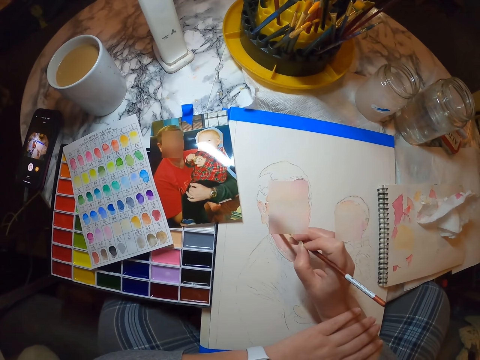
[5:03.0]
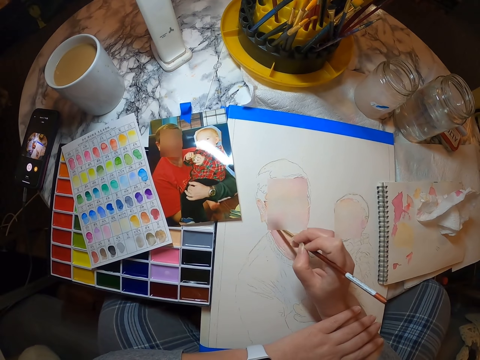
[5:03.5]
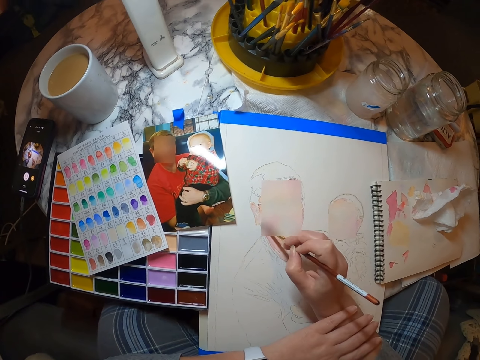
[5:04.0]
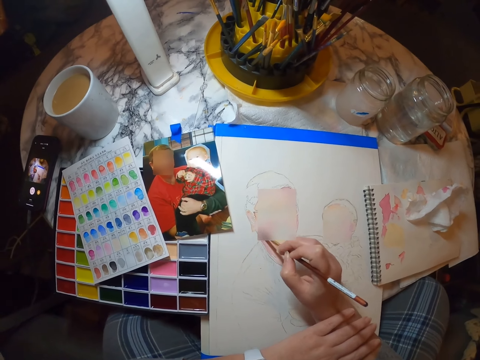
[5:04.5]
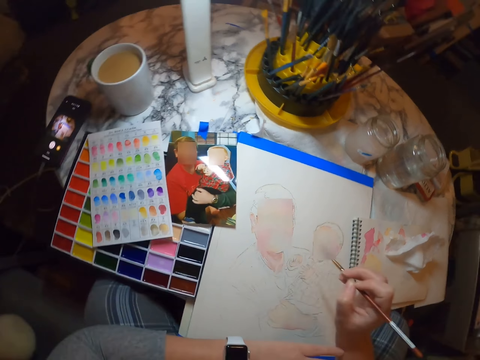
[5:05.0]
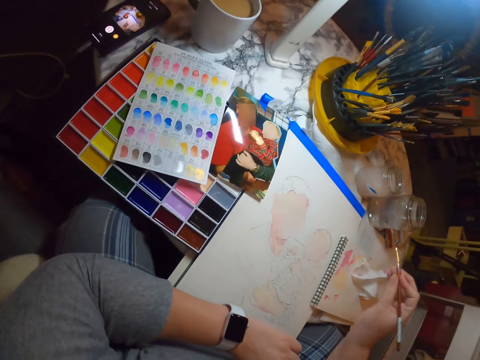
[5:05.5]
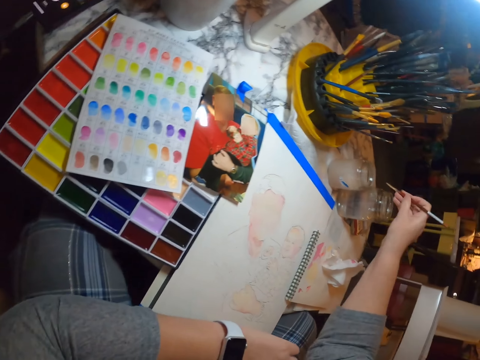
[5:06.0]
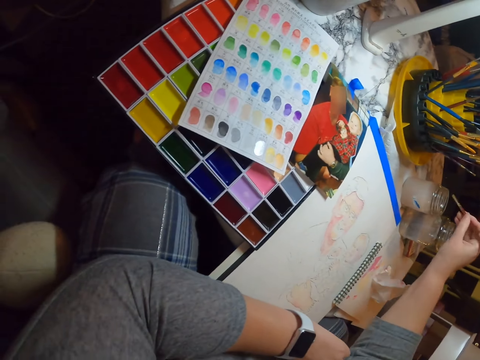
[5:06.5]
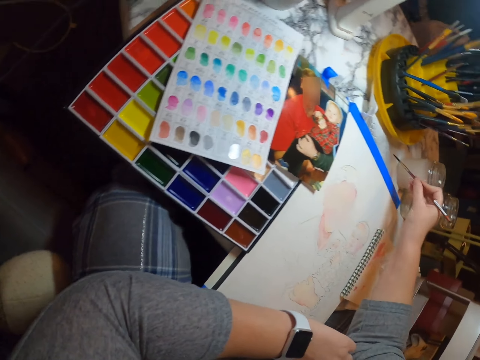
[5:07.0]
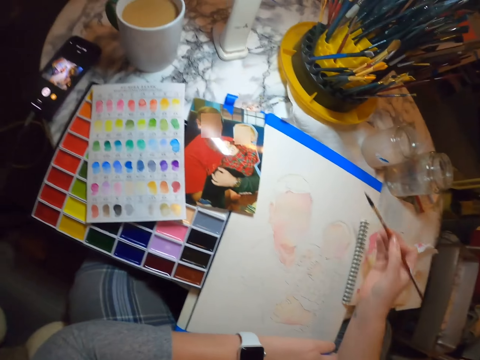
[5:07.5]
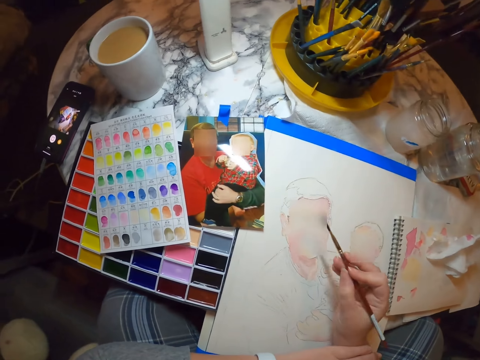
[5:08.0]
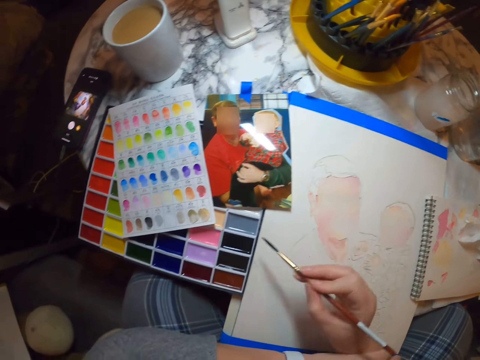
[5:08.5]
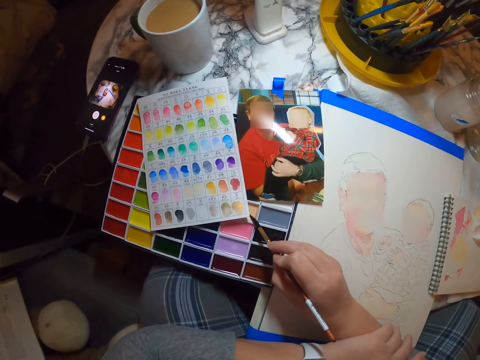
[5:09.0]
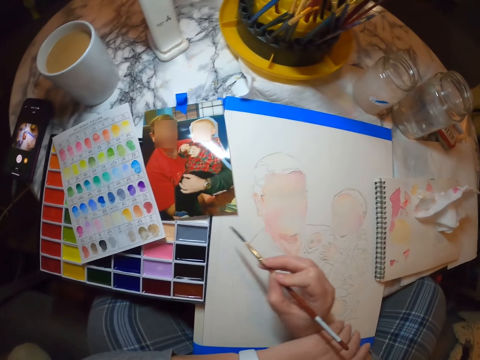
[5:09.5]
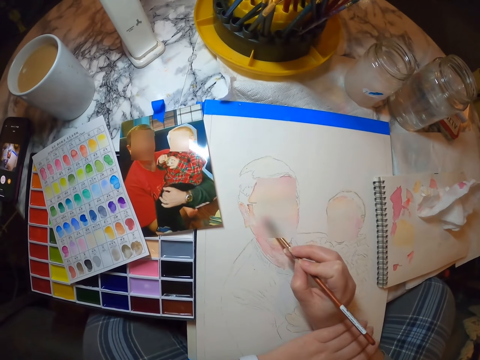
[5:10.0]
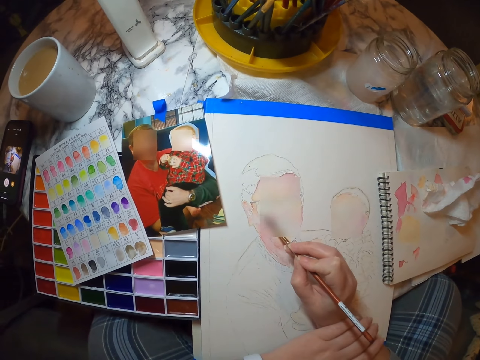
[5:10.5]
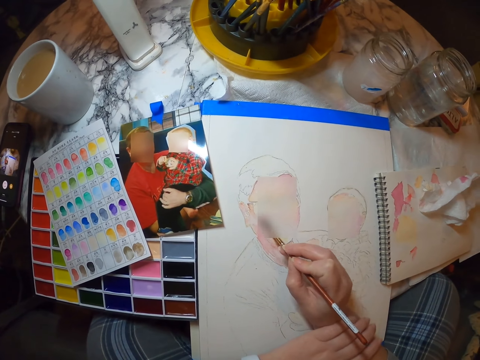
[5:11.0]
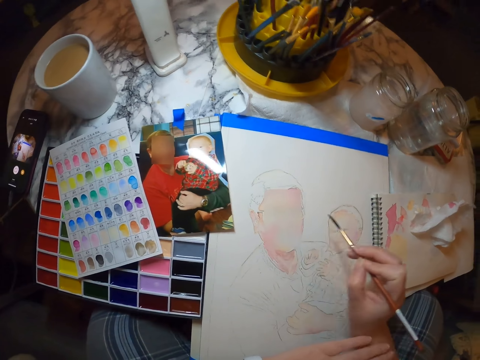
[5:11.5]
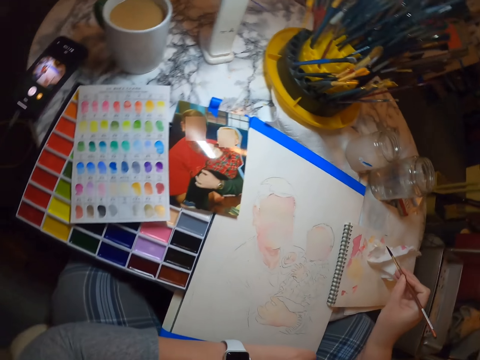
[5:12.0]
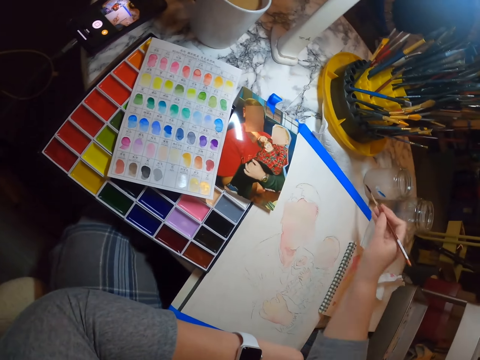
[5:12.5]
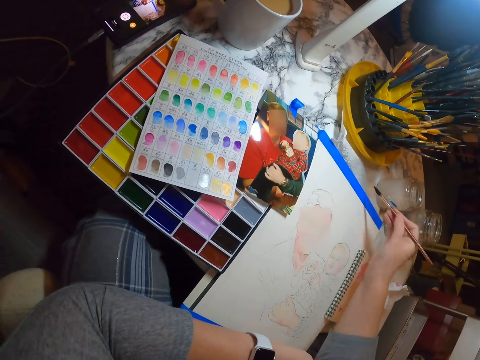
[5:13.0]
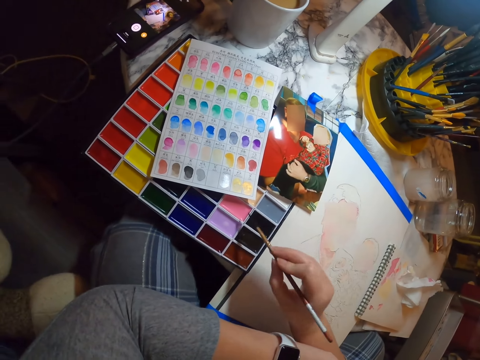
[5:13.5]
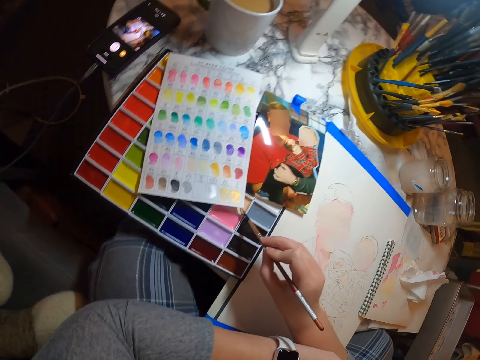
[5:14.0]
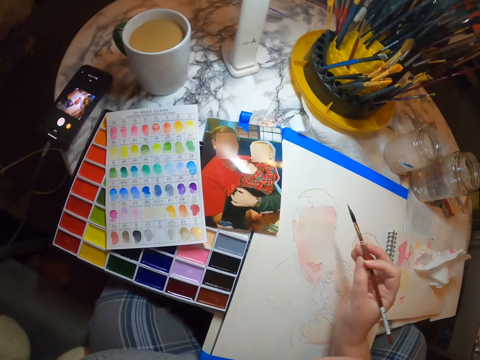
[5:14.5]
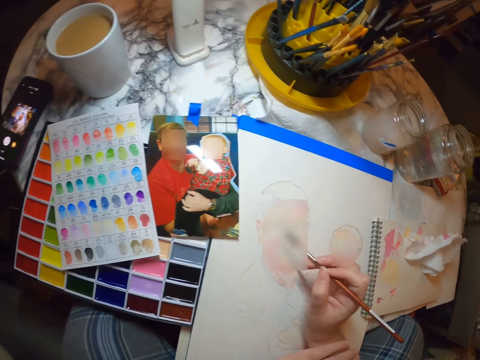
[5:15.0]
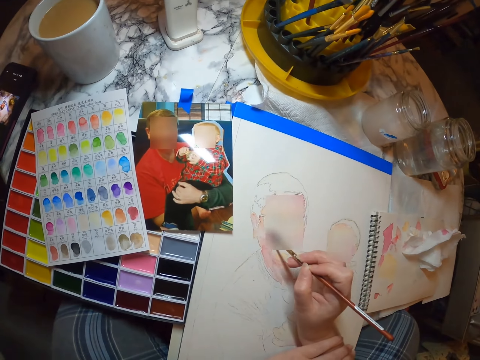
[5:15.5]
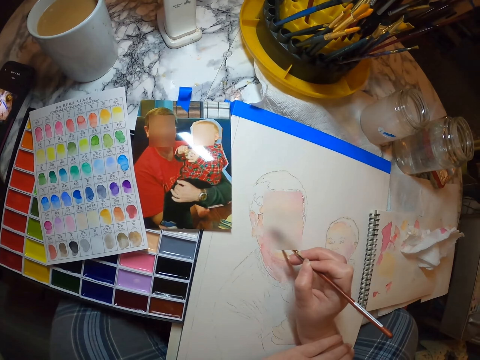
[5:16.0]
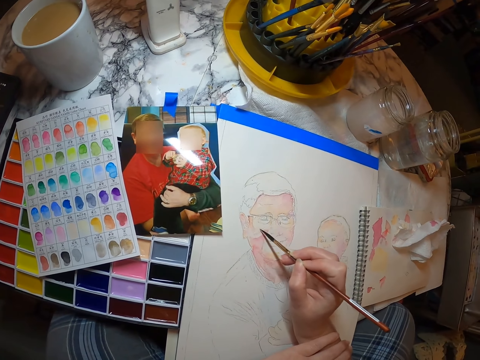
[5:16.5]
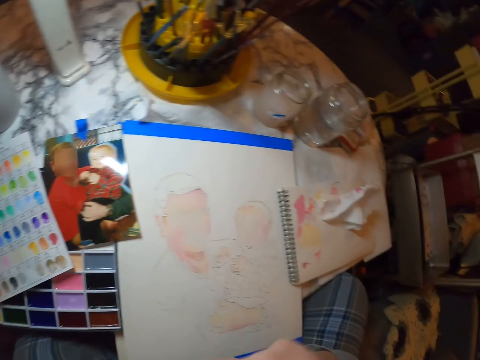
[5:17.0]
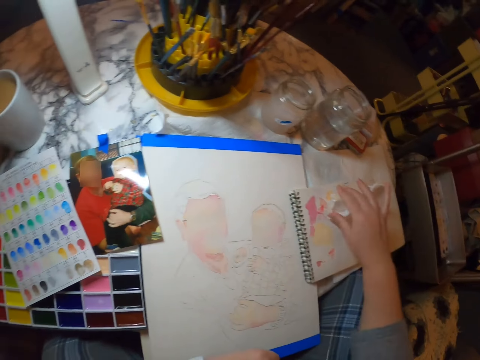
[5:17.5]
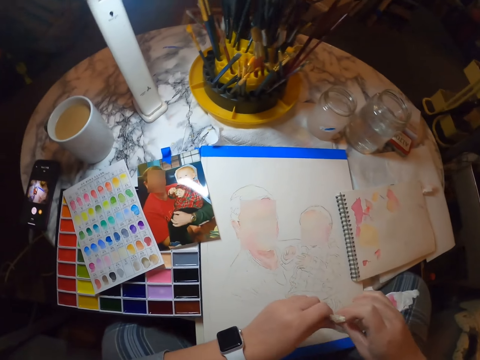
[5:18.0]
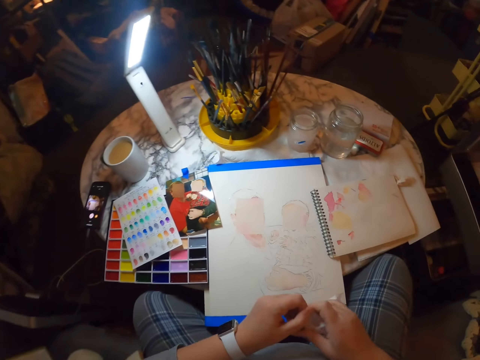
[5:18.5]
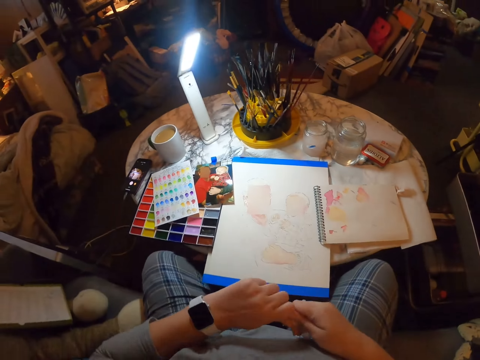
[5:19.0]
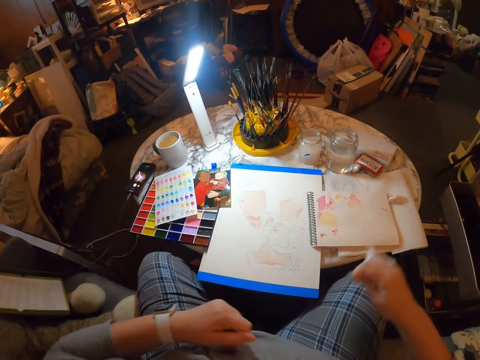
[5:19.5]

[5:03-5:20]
The camera wearer holds the paint brush. They dip the paint brush in water. They put the paint brush on paint. They paint a picture on the painting book. They wipe the paint brush. They put the paint brush on paint. They paint a picture on the painting book. They dip the paint brush, pick up the paint brush, and hold paper.

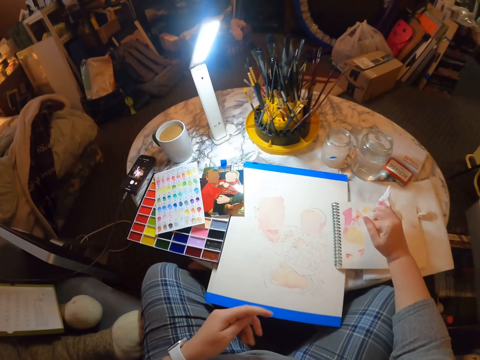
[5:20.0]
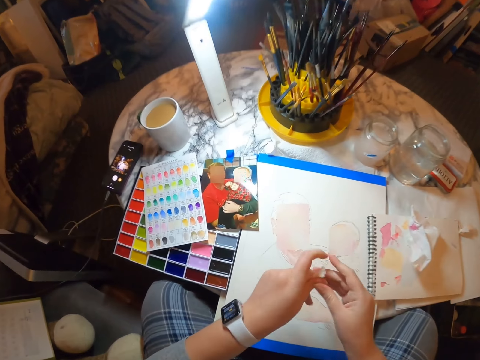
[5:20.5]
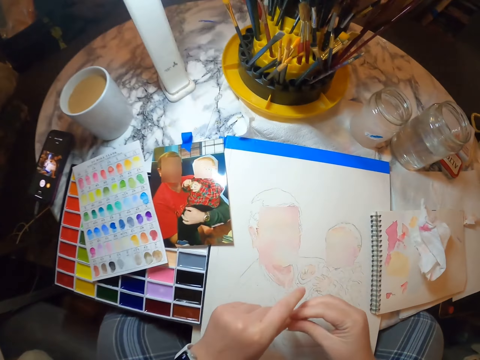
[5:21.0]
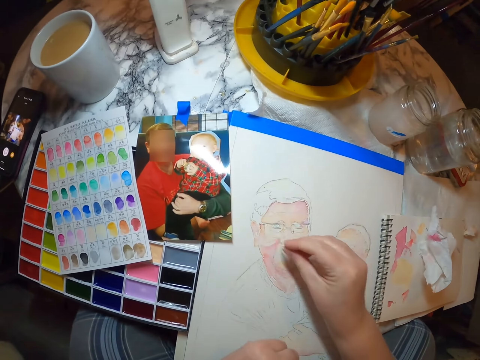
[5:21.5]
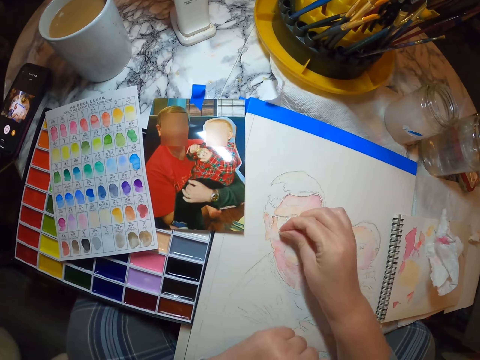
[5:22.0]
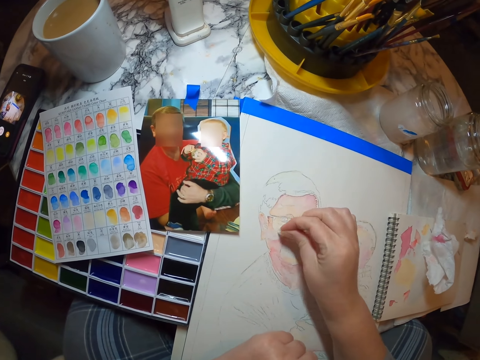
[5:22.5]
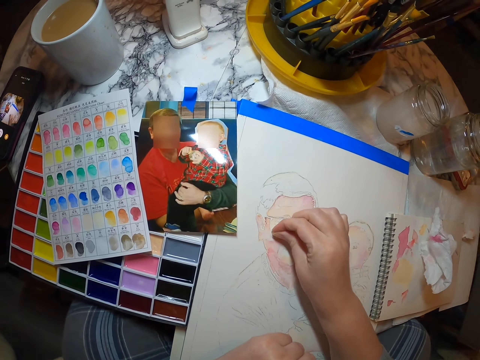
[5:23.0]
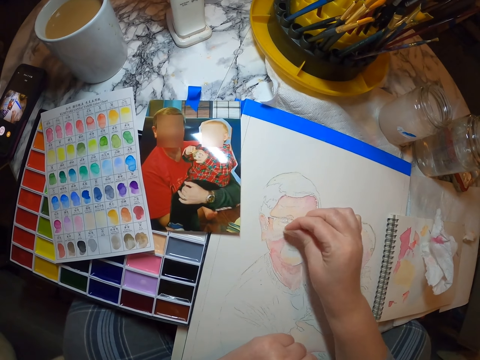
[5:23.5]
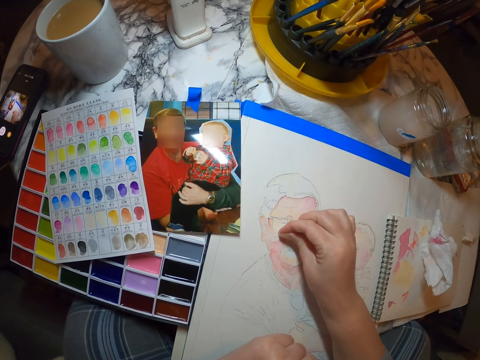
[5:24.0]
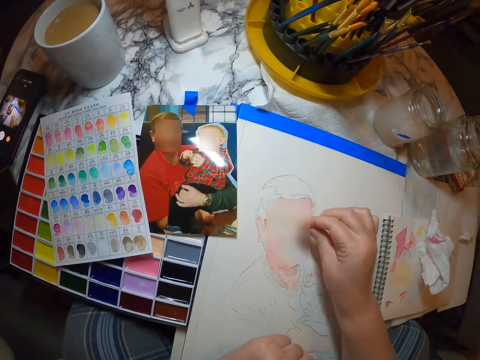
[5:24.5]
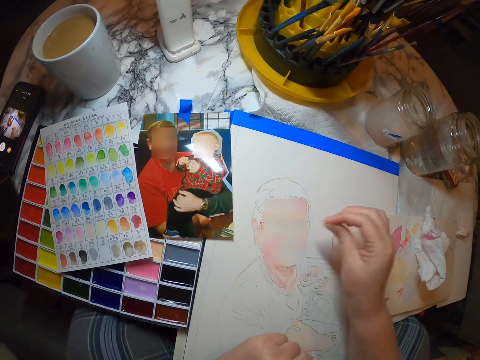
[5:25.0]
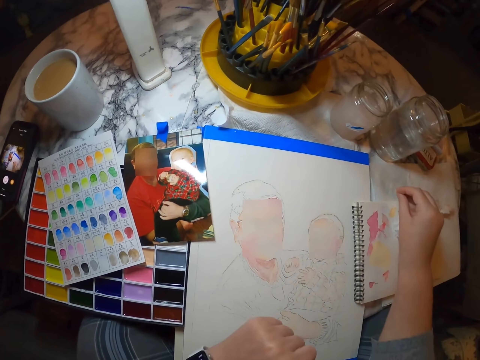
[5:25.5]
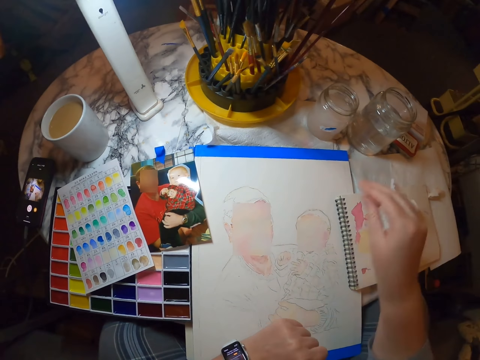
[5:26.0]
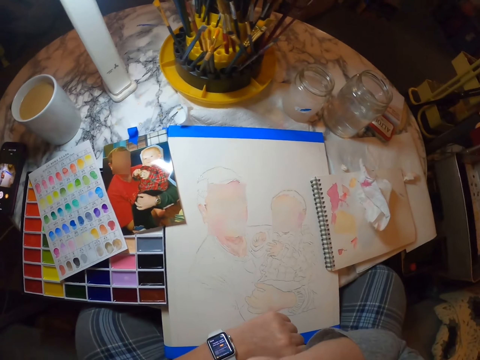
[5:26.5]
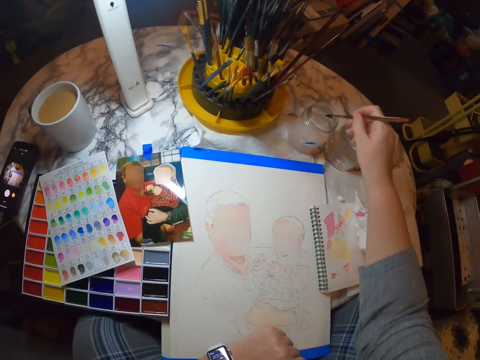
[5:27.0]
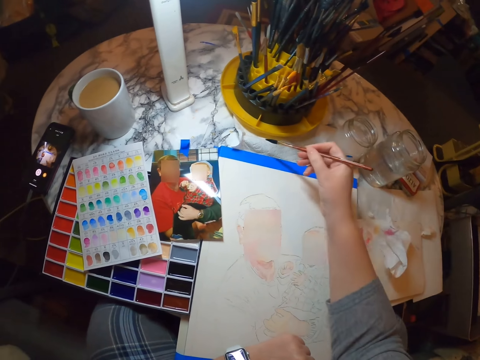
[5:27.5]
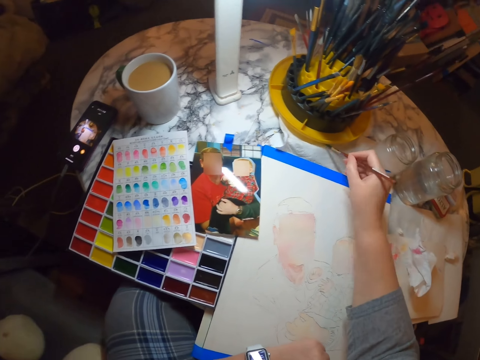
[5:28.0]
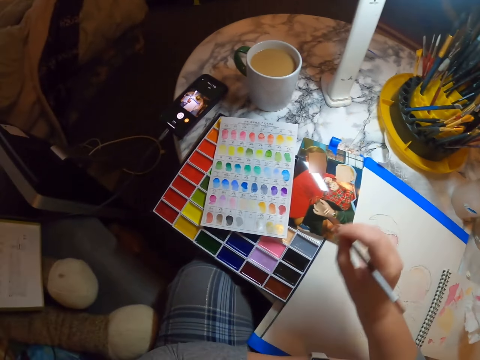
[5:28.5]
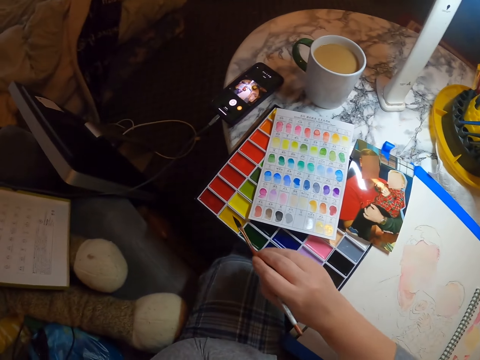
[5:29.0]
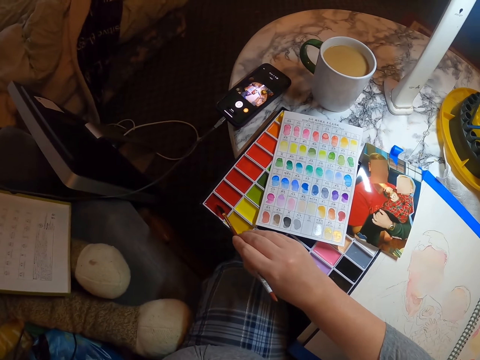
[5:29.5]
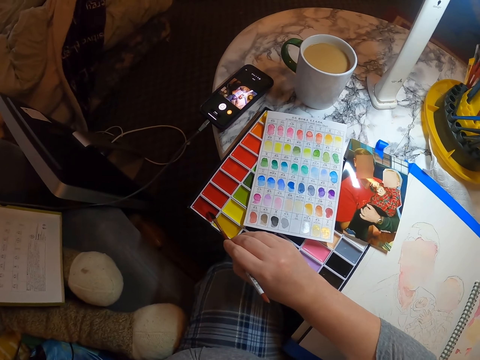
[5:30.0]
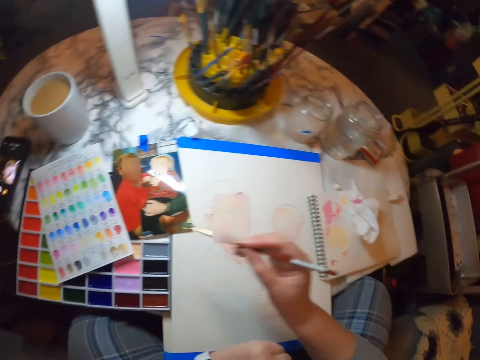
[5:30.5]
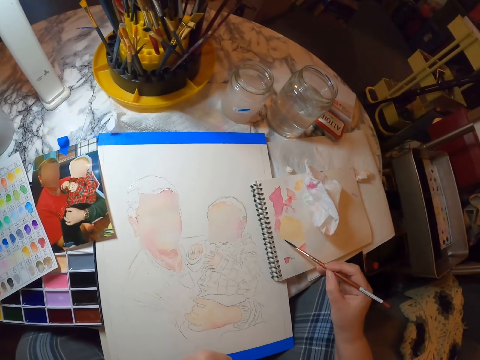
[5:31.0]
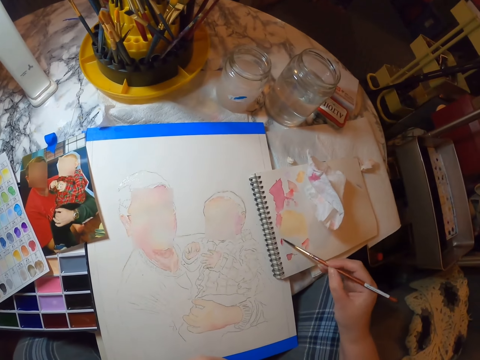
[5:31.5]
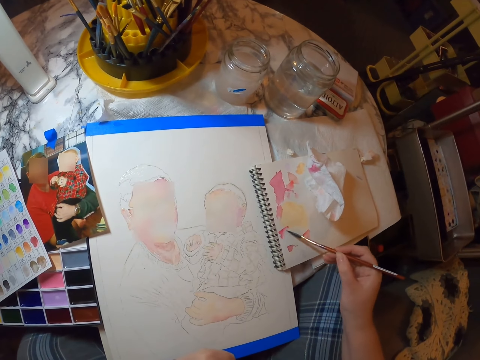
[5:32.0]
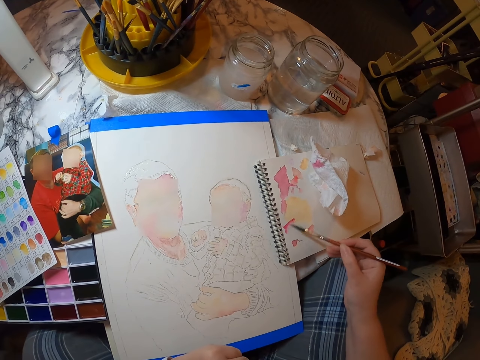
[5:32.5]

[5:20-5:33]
The camera wearer tears the paper. They wipe the painting with a tissue paper. They dip the paint brush in water. They put the paint brush on paint. They rub paint on a book.
